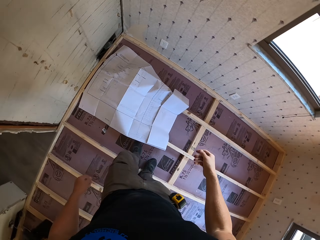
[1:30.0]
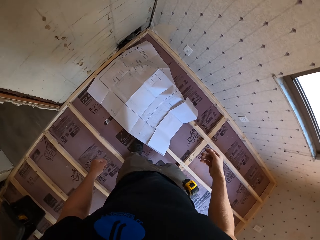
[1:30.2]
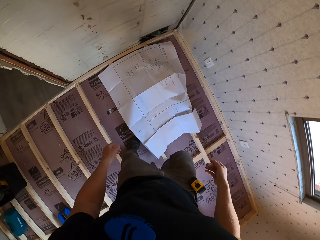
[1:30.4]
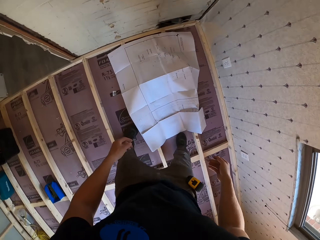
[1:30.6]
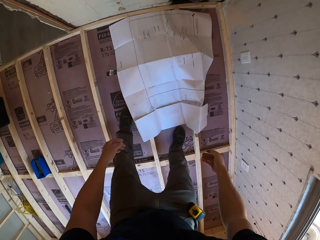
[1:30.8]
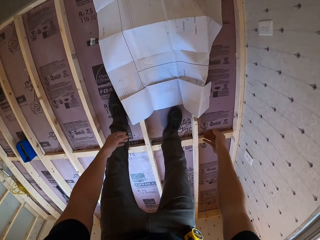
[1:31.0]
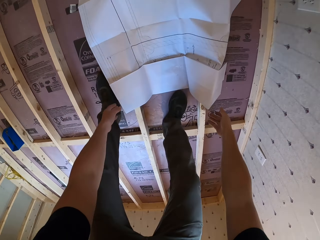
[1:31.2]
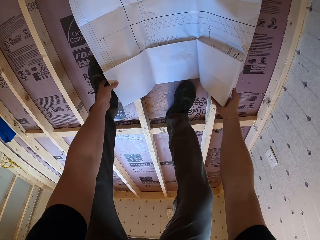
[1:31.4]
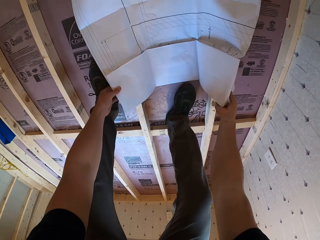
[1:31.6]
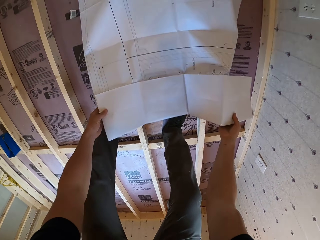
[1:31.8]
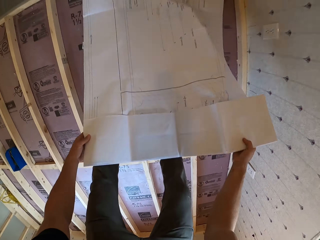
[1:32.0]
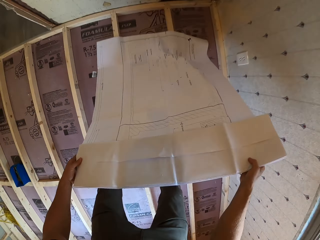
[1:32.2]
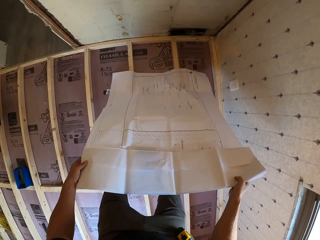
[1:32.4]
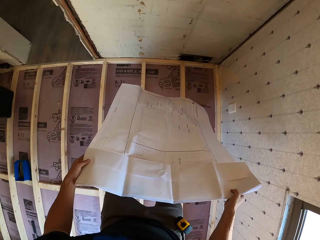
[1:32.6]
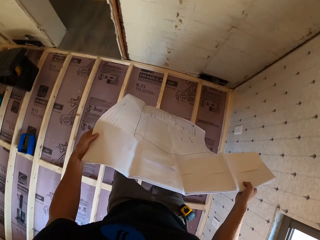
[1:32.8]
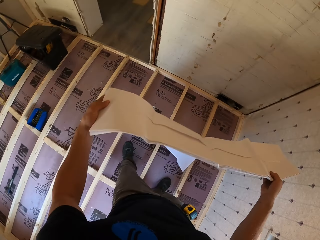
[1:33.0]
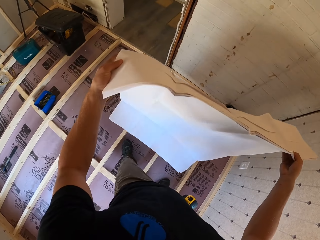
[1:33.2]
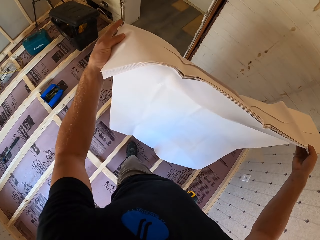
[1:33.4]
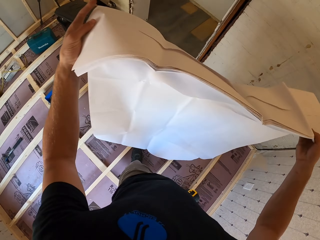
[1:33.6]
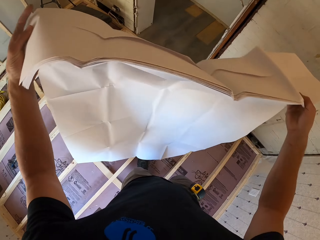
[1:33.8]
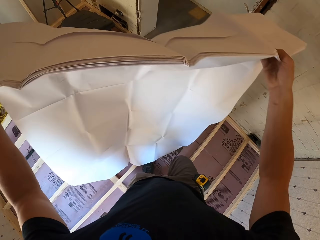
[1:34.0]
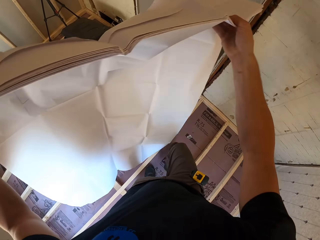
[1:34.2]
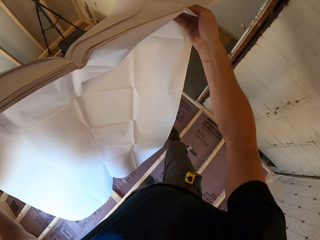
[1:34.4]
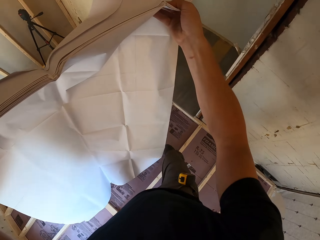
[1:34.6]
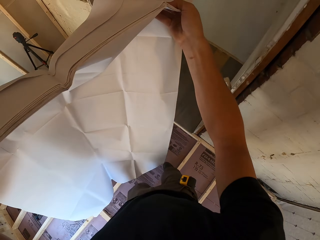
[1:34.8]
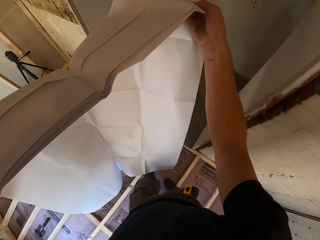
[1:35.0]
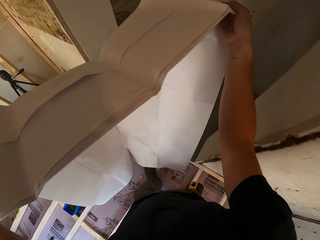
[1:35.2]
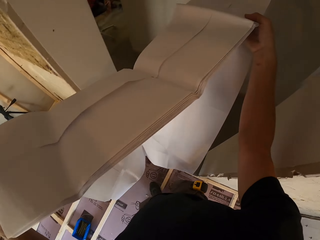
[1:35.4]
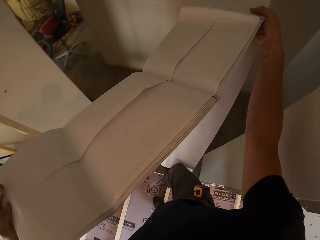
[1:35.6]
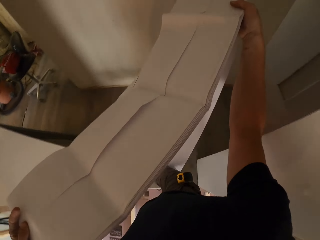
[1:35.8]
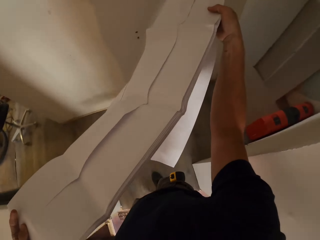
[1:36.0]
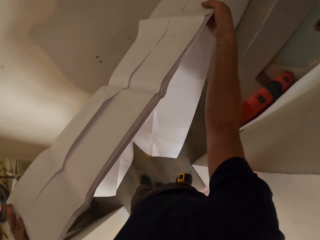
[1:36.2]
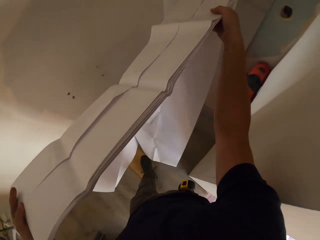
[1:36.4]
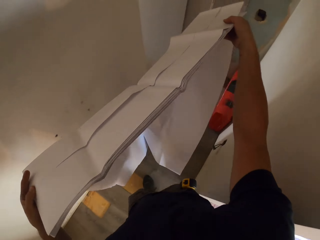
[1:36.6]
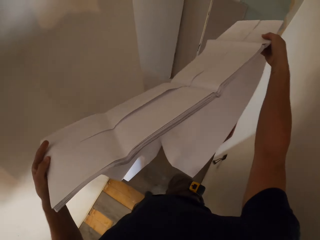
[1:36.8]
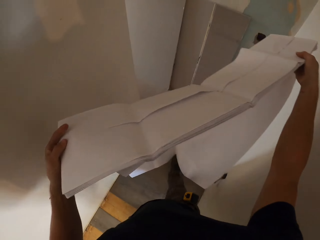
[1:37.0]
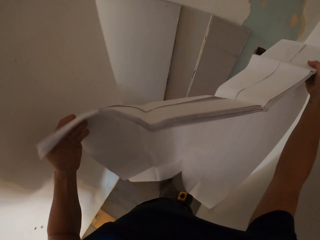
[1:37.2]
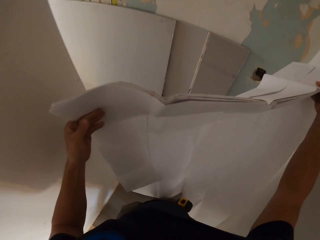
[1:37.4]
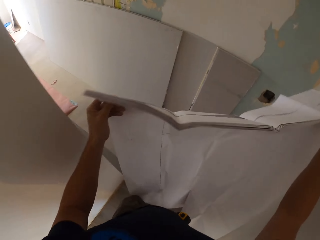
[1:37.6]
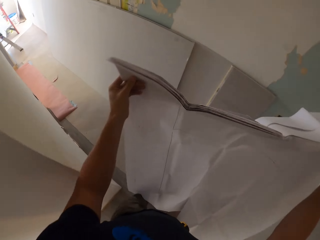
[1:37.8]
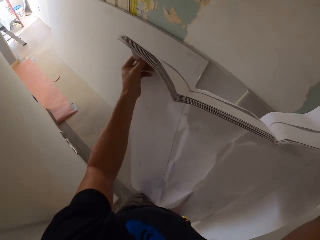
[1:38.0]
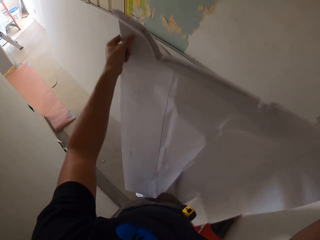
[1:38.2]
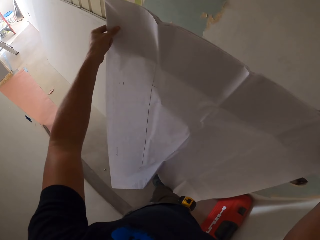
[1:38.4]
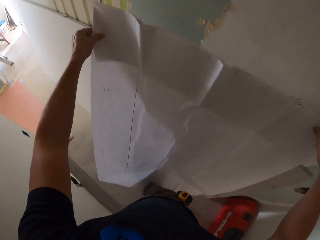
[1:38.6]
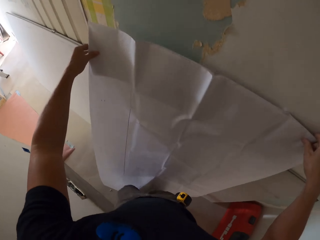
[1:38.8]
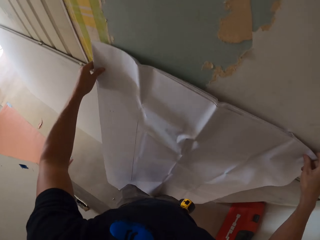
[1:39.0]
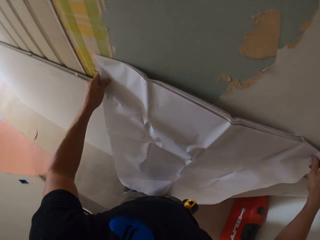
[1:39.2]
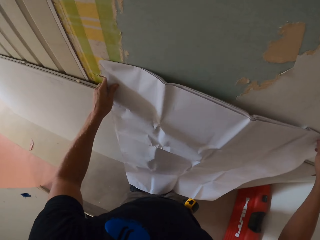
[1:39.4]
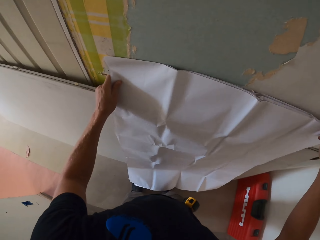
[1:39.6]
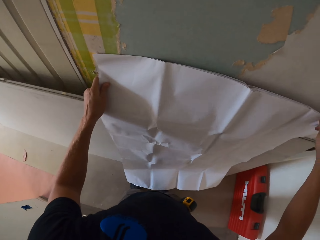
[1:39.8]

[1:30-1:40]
The camera wearer carries up the large paper from the floor. They walk around the room.

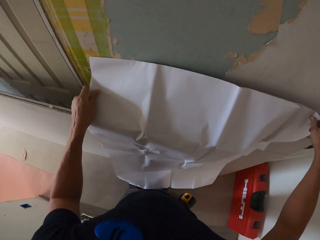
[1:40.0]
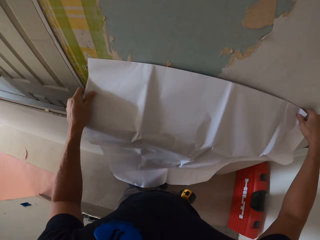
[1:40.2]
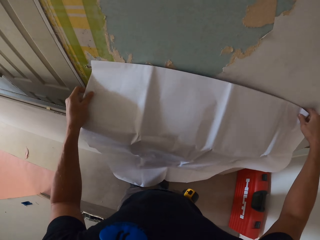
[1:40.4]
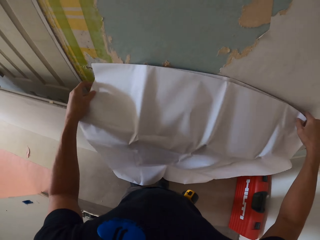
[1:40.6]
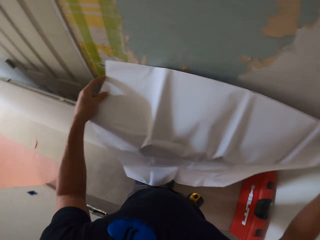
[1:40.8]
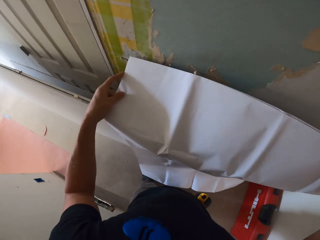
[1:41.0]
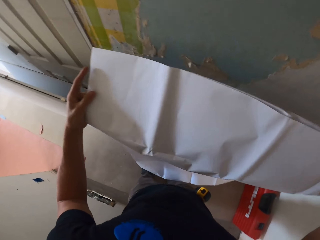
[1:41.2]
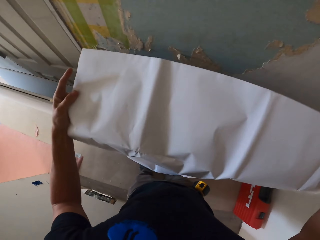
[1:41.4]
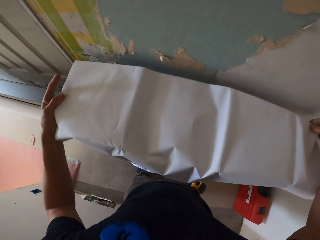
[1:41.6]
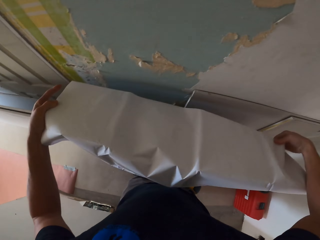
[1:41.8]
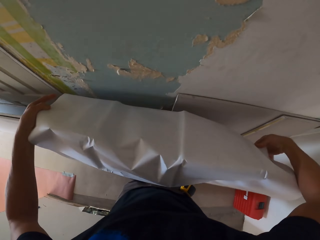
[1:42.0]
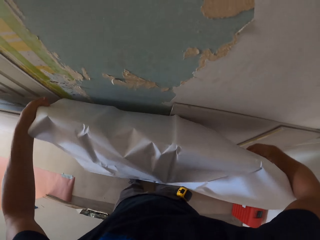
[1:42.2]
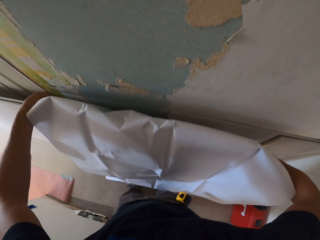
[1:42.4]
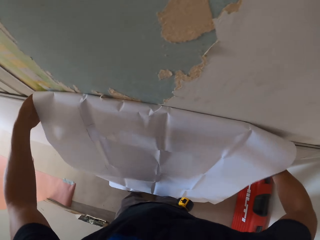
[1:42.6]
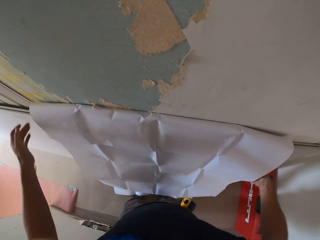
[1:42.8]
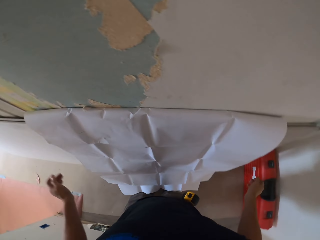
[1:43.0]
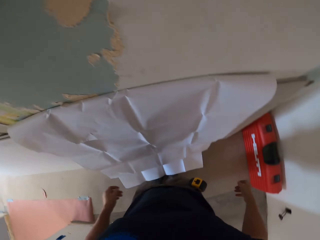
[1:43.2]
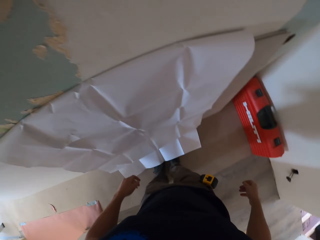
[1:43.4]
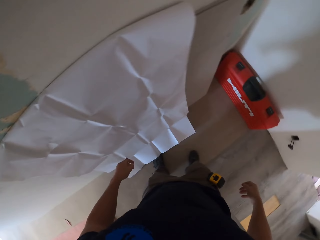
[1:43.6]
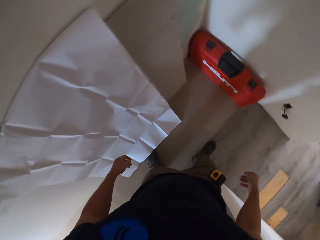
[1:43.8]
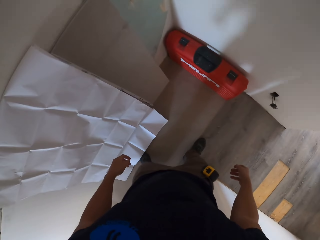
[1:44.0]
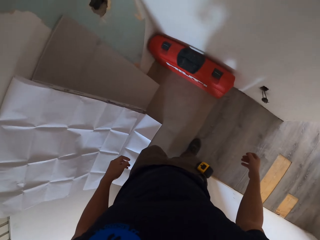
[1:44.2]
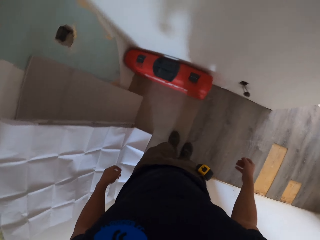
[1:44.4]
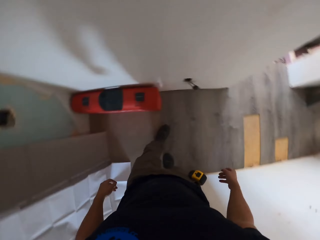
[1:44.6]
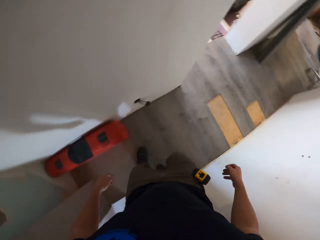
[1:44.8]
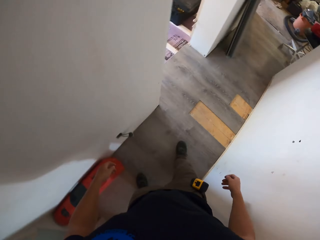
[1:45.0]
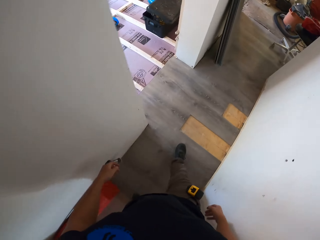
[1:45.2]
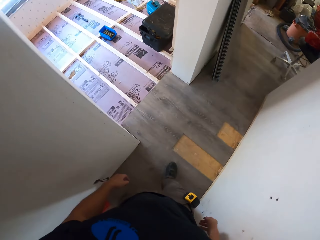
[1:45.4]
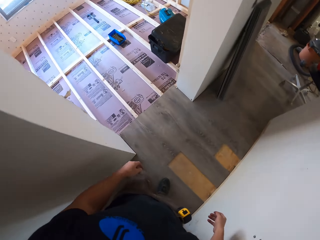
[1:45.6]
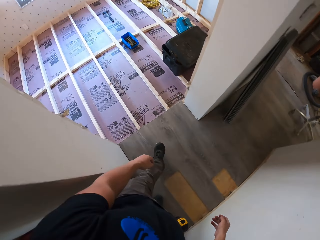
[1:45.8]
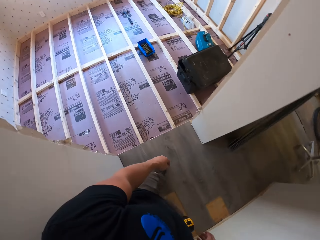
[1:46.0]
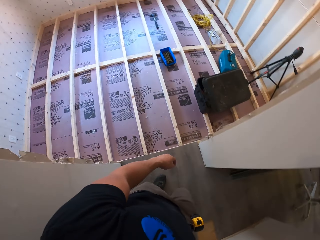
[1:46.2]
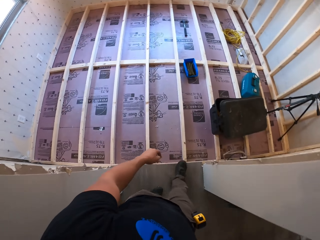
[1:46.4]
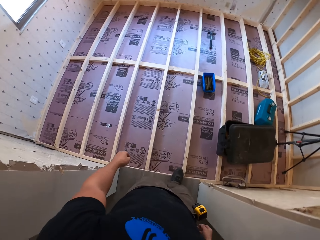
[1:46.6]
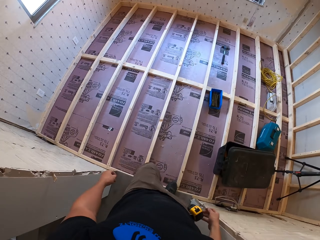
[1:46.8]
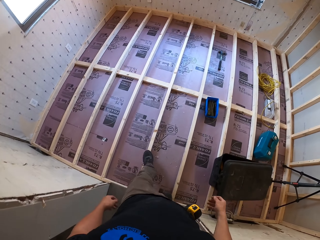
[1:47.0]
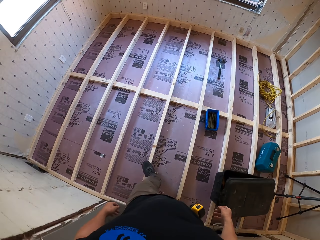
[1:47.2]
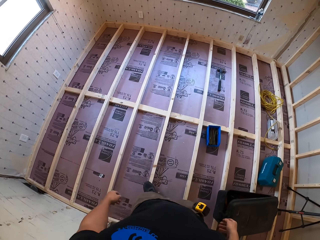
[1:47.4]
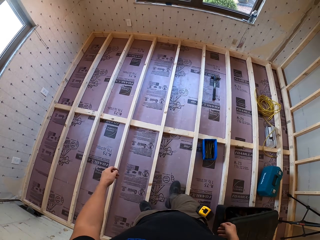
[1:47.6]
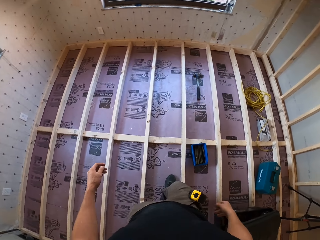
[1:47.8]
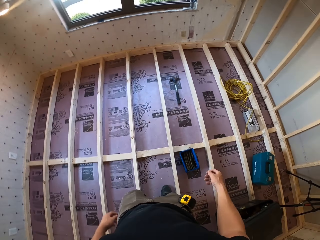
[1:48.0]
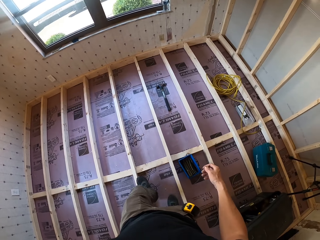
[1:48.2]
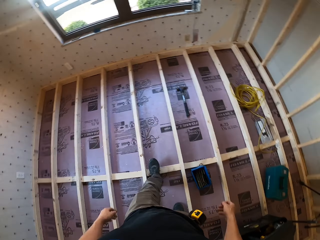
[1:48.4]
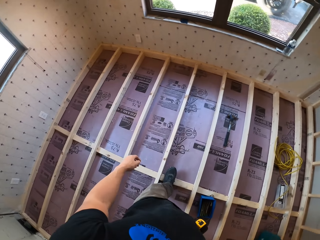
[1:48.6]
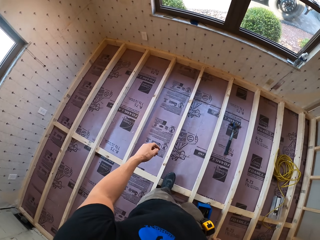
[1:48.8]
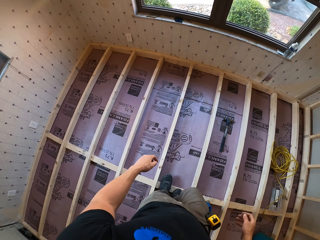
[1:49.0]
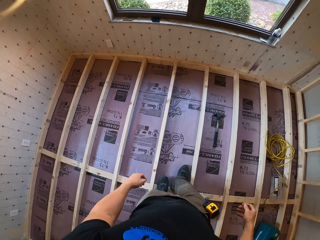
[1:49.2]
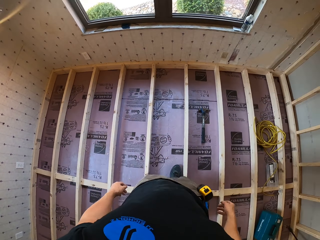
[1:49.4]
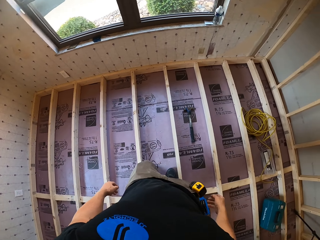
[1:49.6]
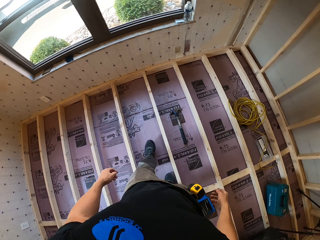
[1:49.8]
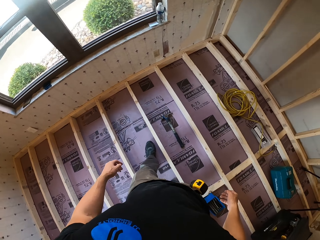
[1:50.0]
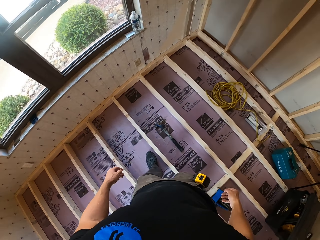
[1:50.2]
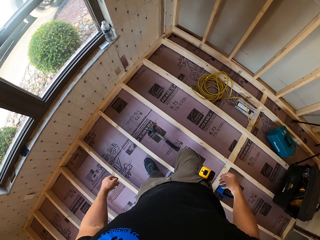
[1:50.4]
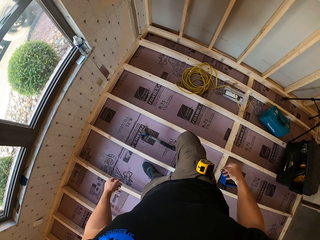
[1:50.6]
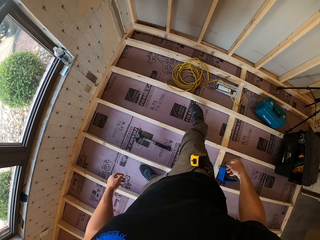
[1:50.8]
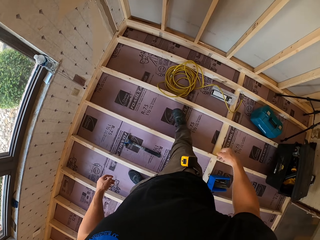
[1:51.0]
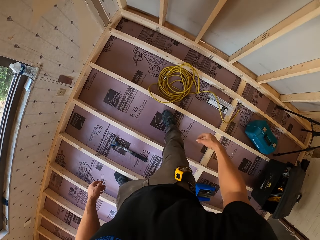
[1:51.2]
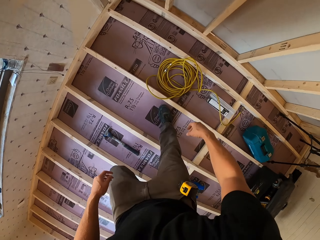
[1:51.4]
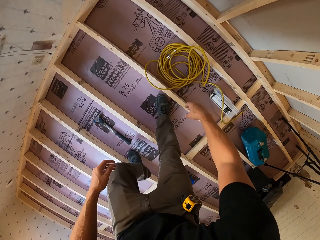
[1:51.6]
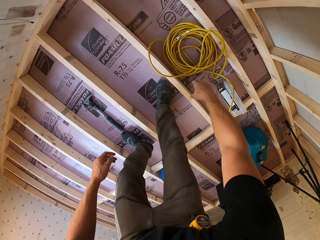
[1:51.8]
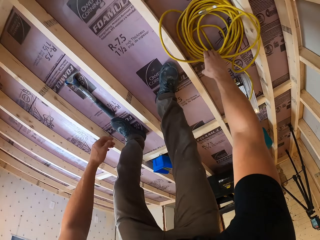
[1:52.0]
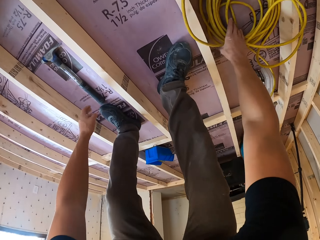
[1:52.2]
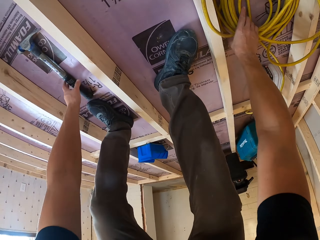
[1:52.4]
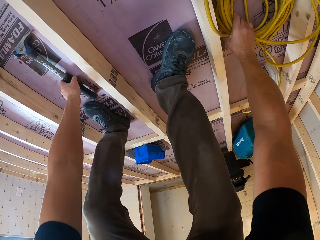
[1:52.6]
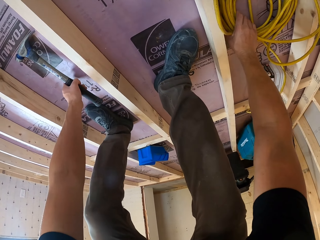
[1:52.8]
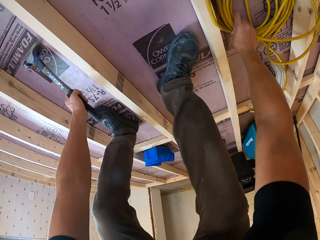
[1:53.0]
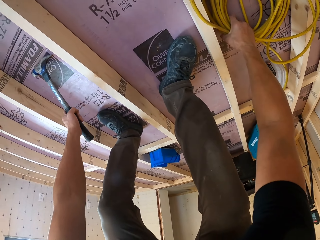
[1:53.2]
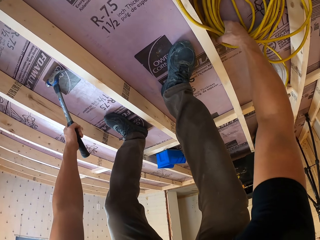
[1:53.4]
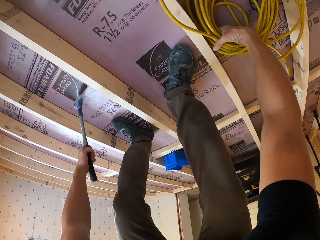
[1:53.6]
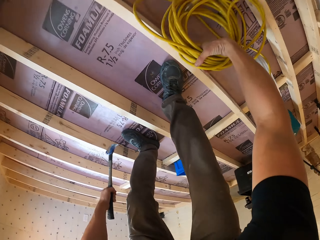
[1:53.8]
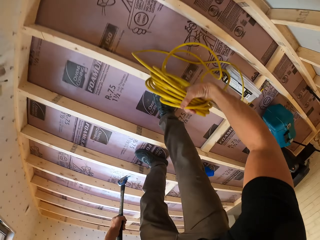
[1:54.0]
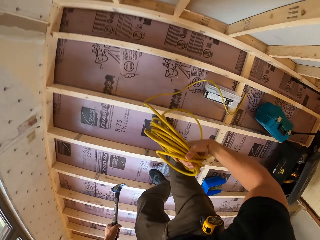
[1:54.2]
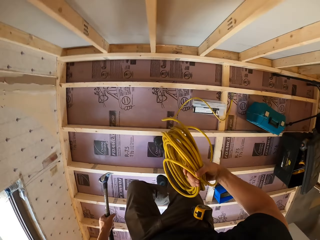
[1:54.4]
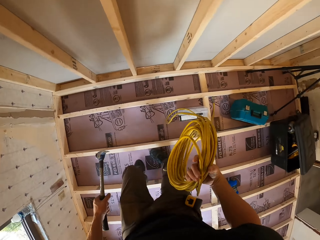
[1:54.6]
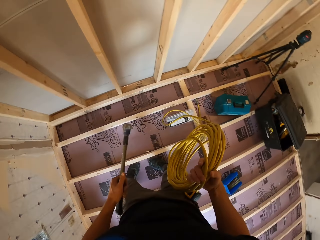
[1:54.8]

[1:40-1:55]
The camera wearer places the paper against the wall. They walk around the room. They pick the yellow cable and pick up the hammer with the wire.
